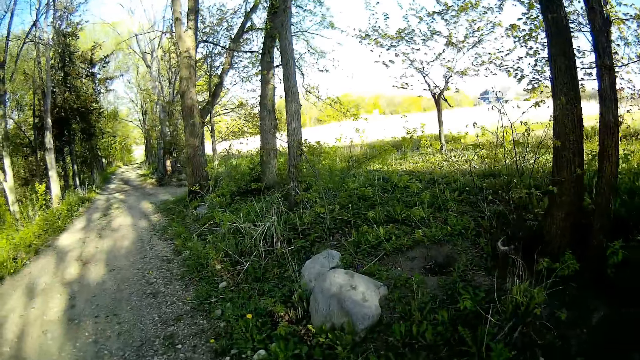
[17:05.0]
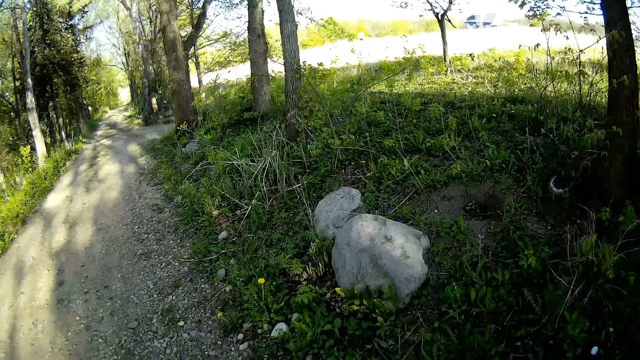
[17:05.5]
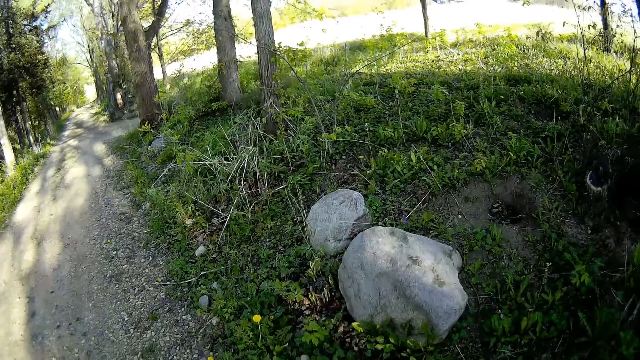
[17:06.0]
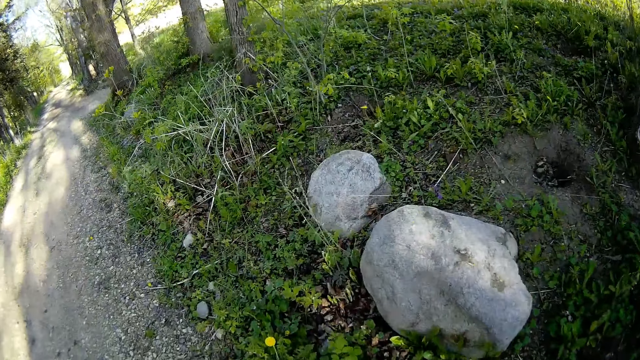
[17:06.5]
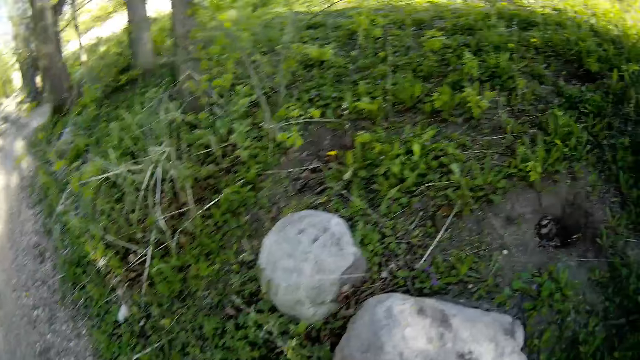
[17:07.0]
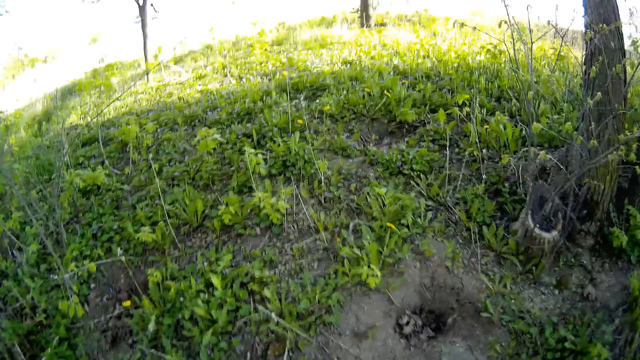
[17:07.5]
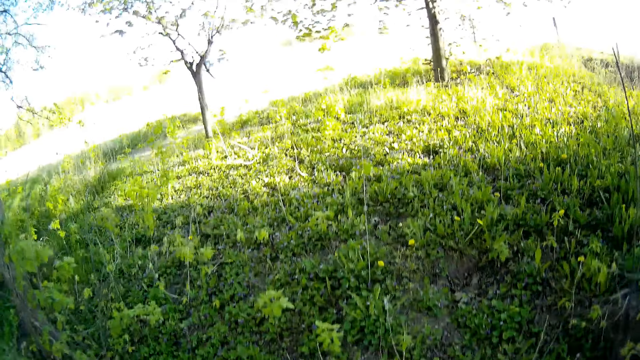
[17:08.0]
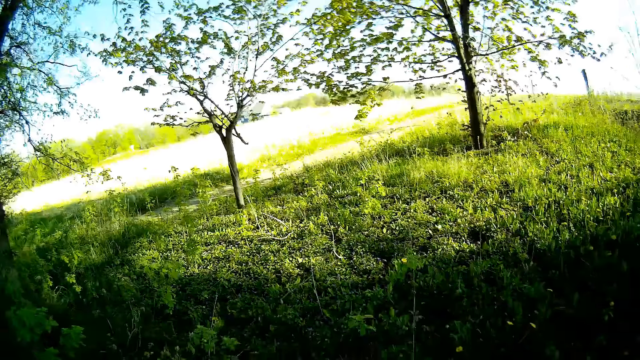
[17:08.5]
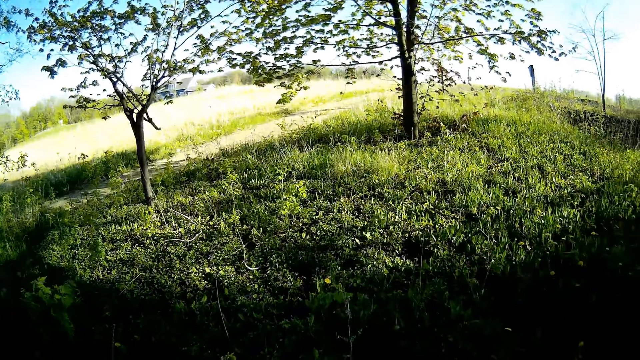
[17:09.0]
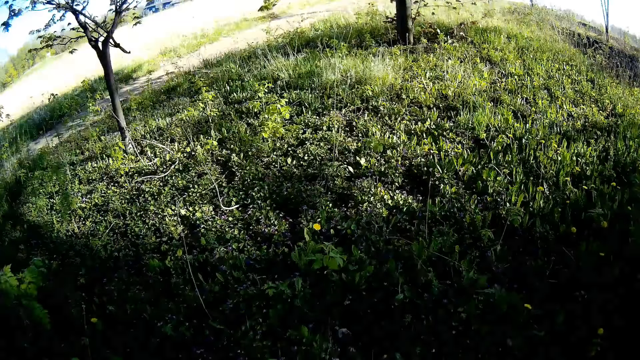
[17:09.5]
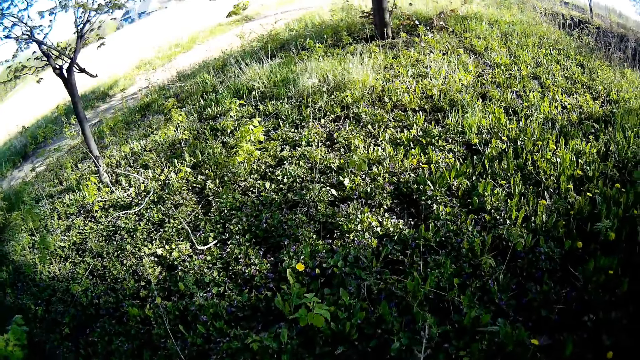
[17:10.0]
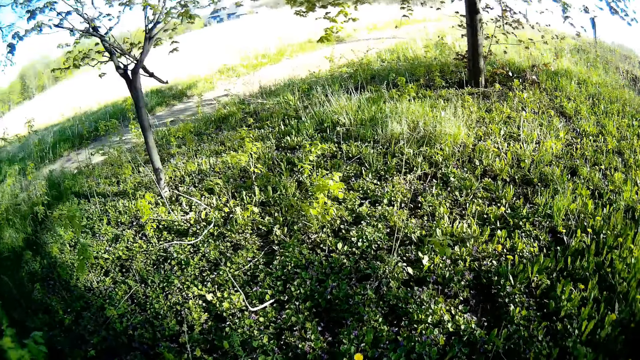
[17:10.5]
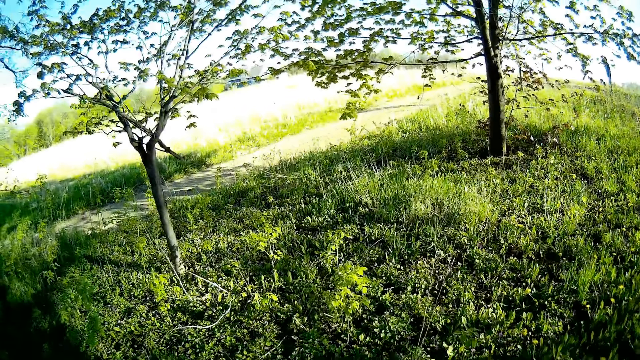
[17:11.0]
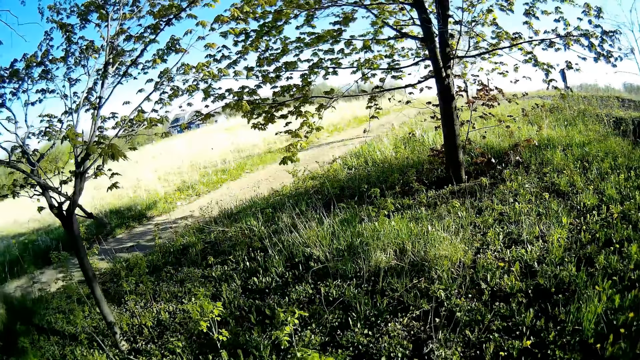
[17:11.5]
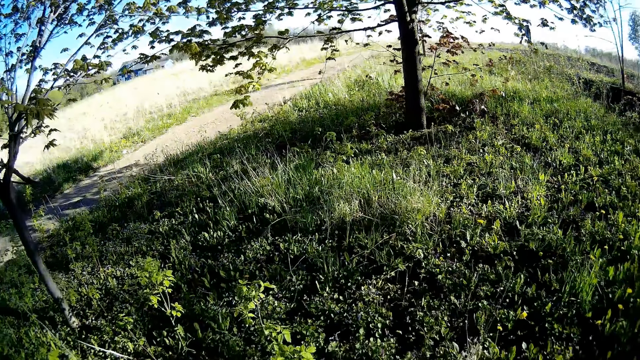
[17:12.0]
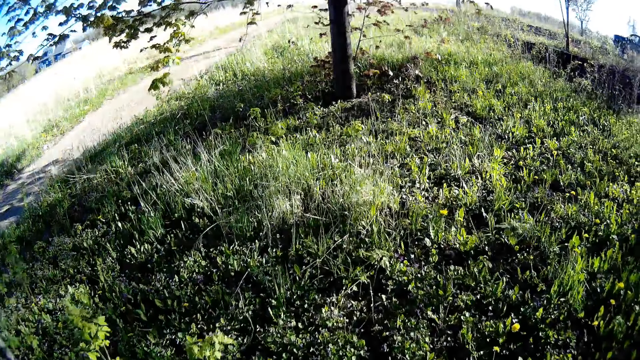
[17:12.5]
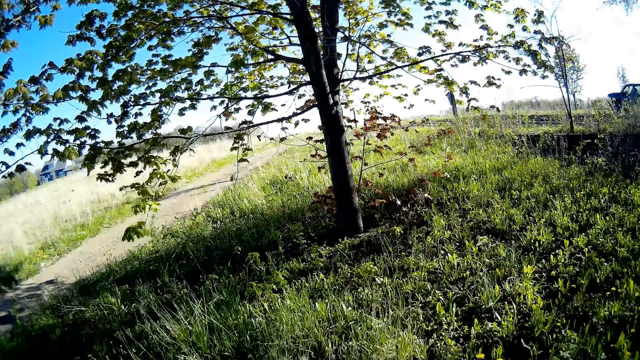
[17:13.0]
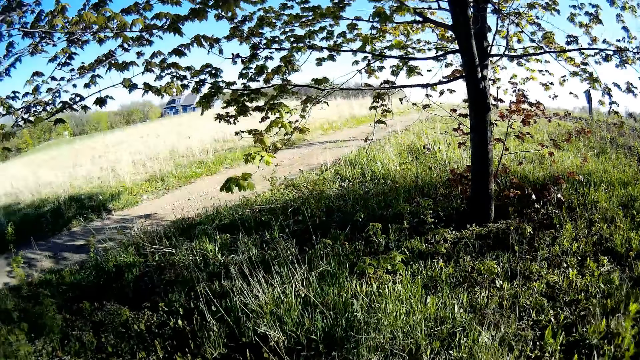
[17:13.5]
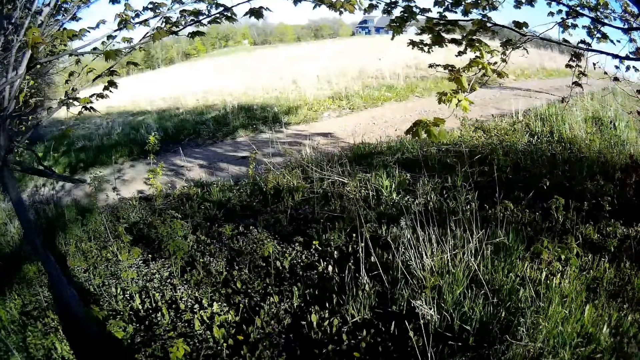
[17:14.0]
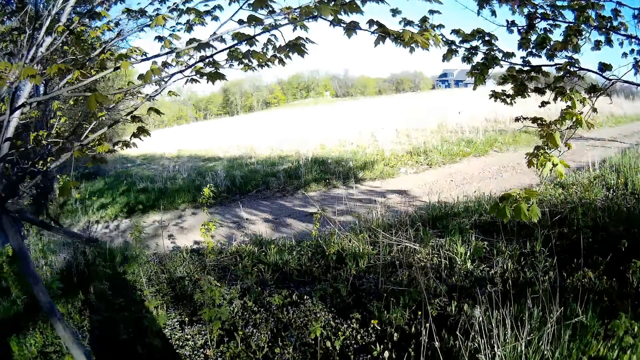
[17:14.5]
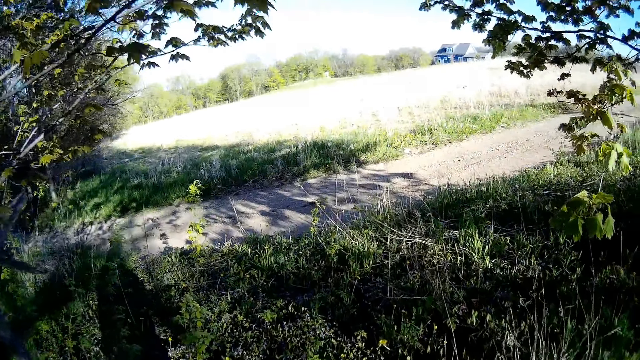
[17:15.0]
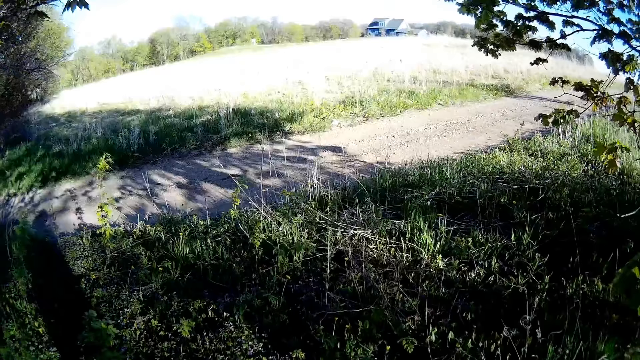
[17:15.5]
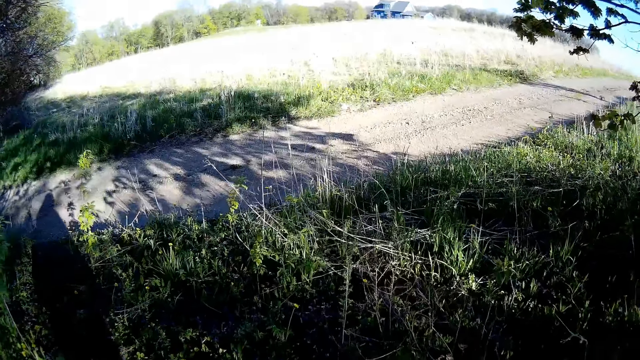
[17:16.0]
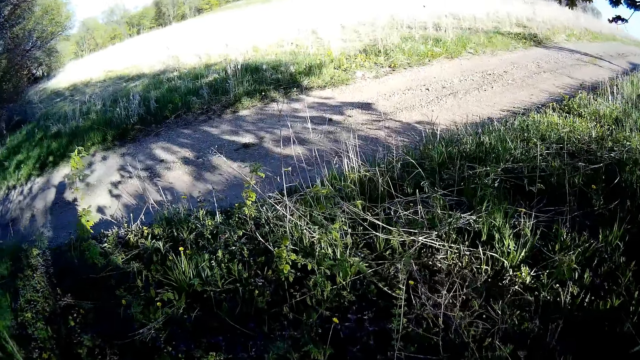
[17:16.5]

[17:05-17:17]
The camera wearer walks.

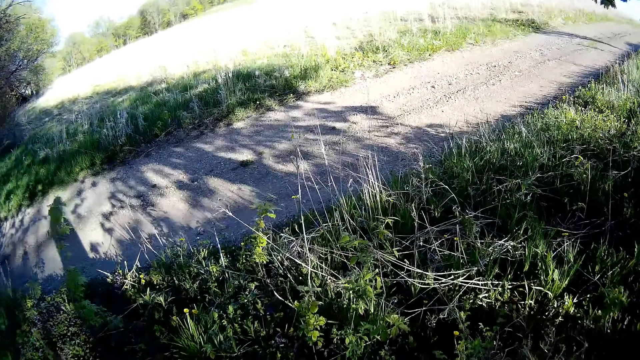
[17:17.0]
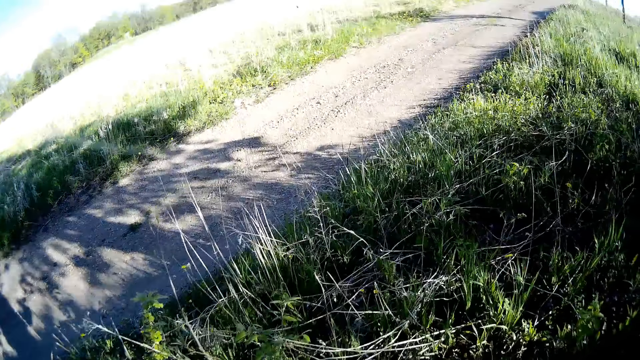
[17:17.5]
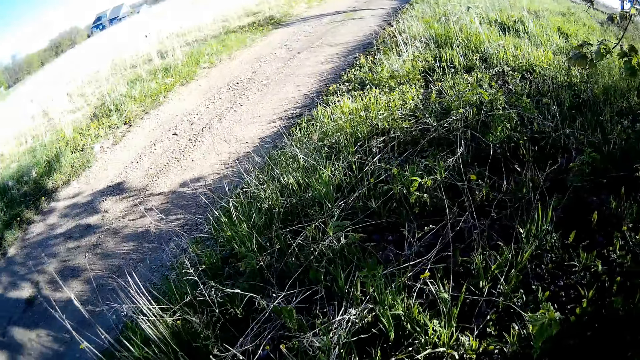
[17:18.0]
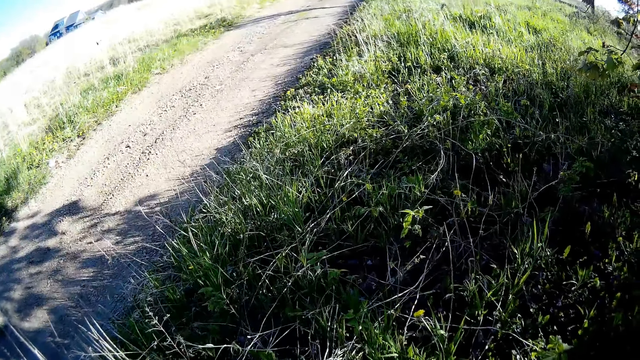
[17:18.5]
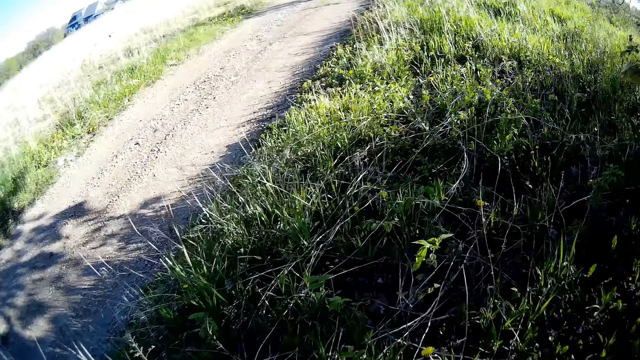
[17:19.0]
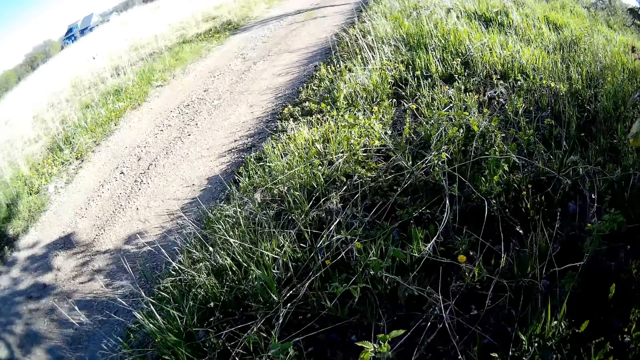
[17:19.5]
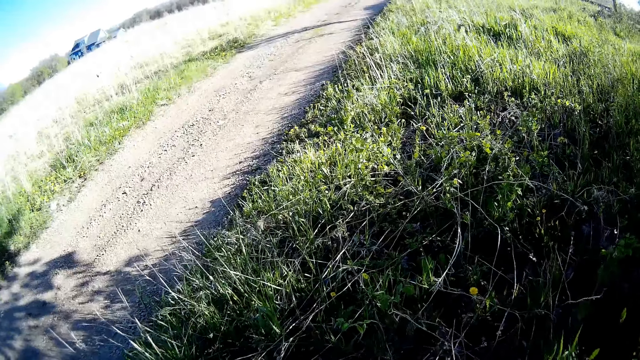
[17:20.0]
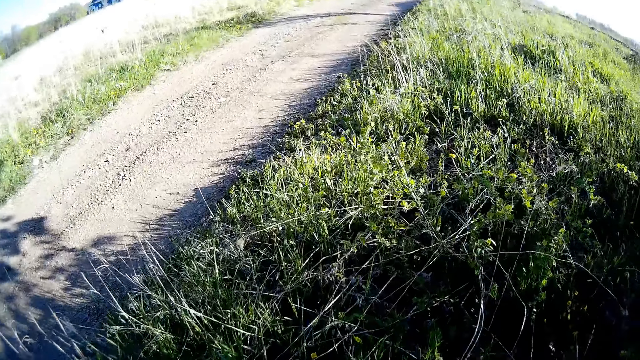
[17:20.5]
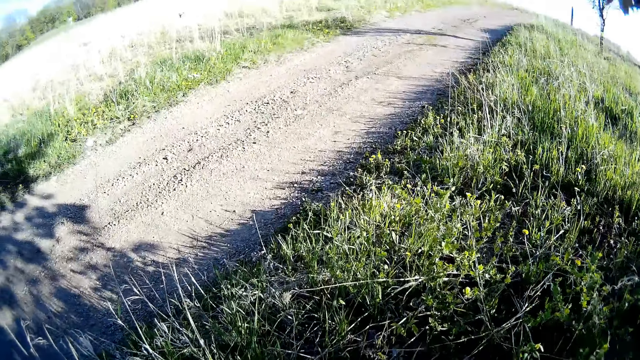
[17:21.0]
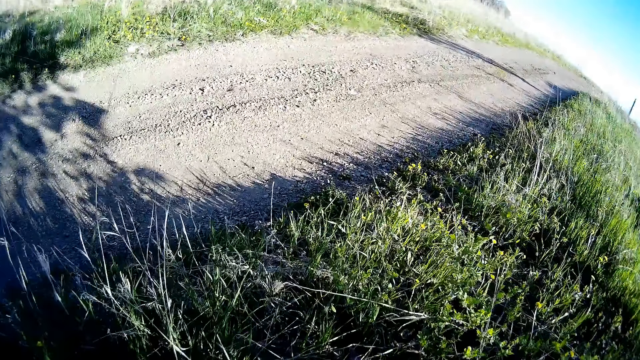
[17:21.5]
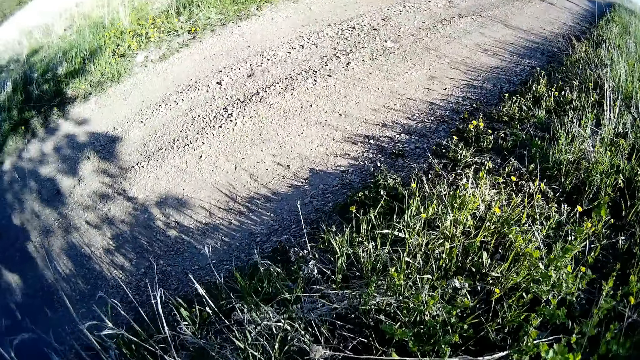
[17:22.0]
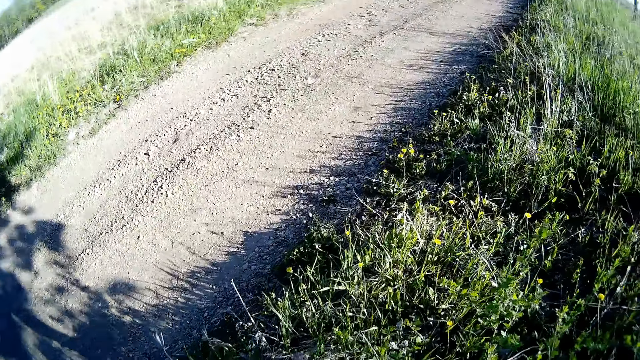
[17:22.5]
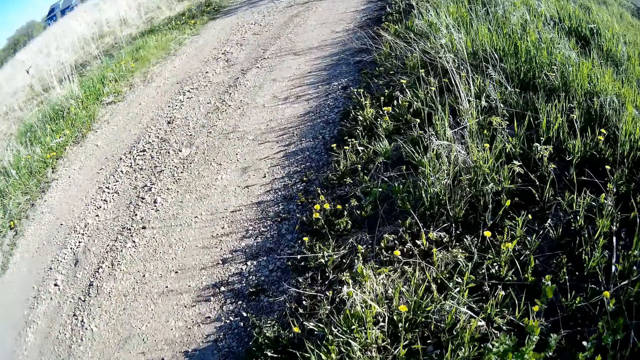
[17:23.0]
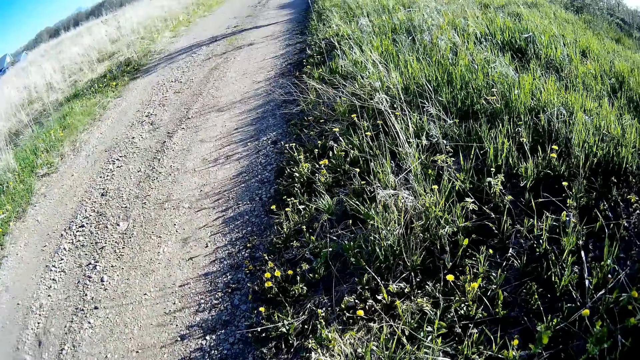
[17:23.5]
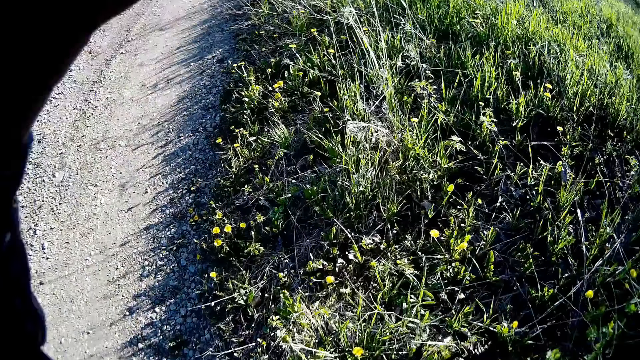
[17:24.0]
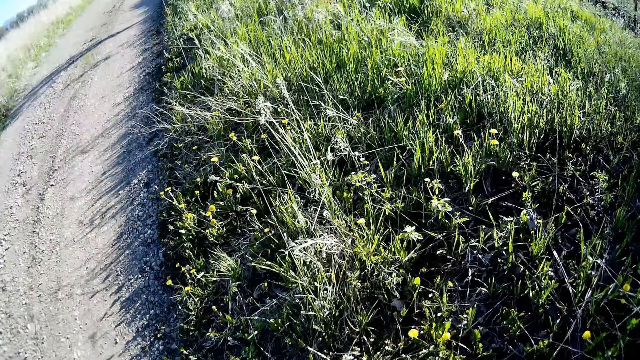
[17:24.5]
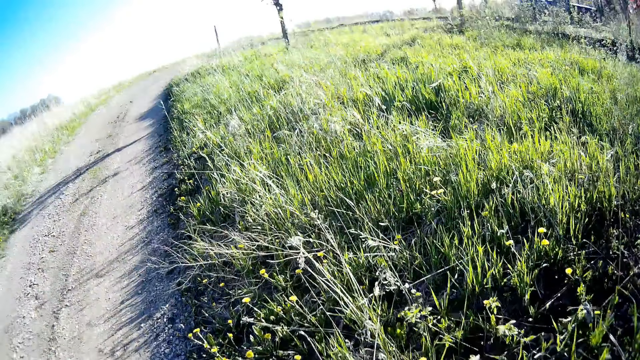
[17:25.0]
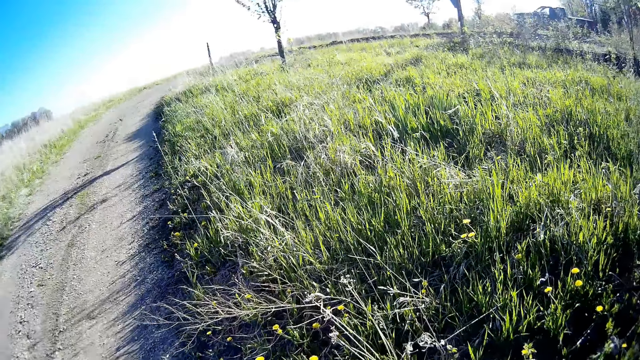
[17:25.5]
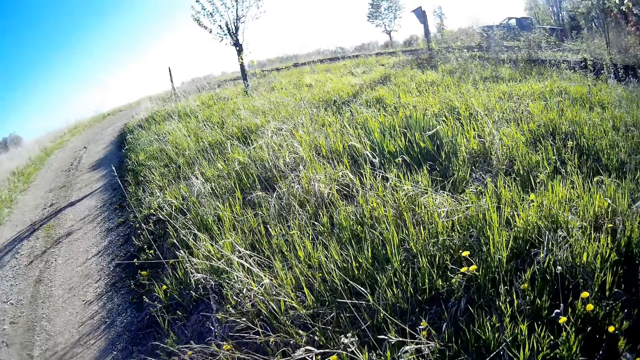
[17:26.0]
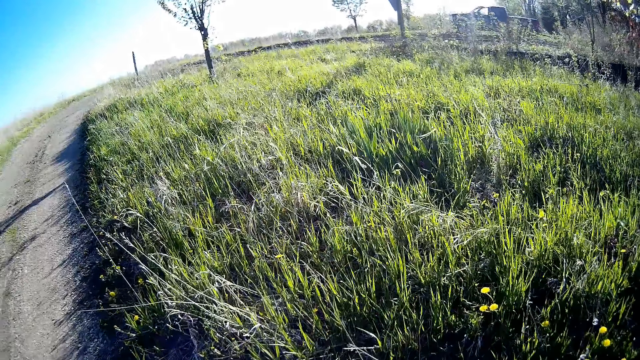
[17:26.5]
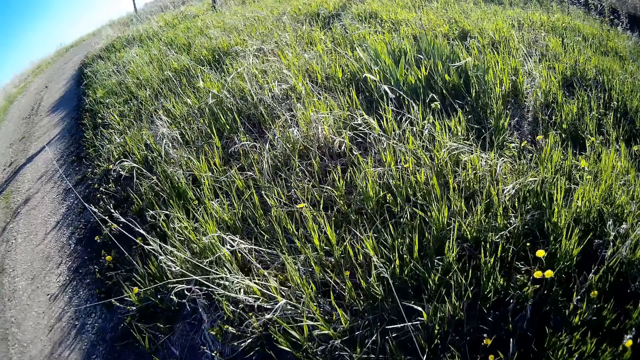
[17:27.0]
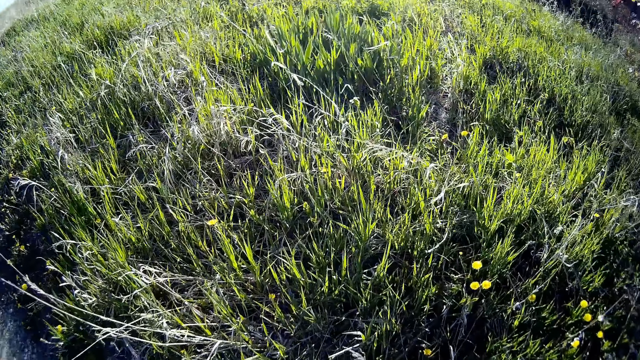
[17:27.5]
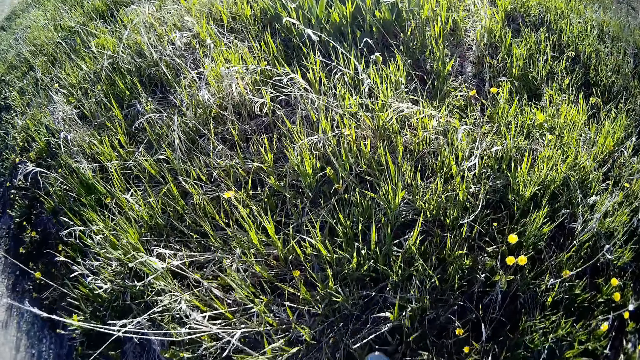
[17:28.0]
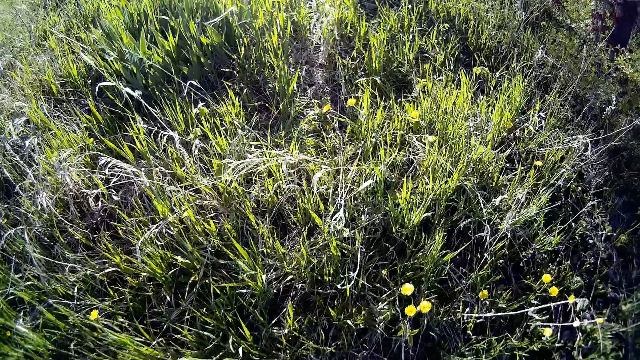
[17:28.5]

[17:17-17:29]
The camera wearer raises his left hand.
